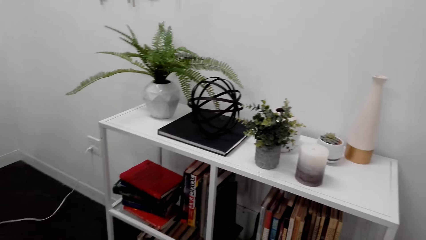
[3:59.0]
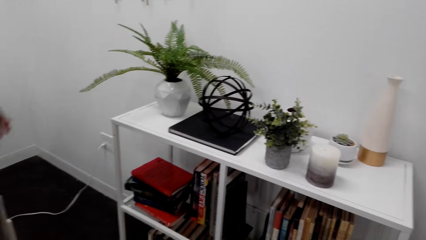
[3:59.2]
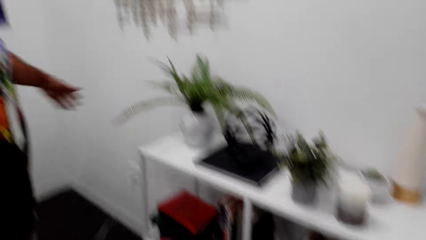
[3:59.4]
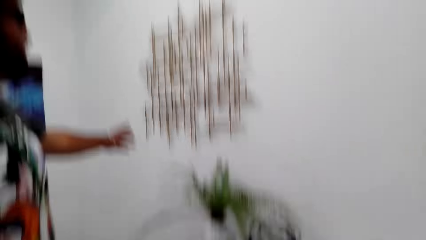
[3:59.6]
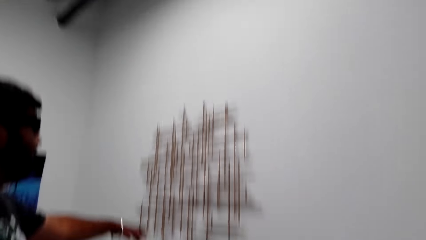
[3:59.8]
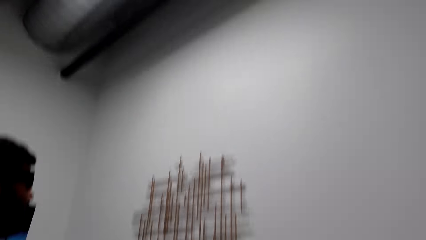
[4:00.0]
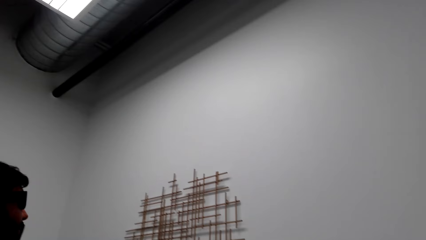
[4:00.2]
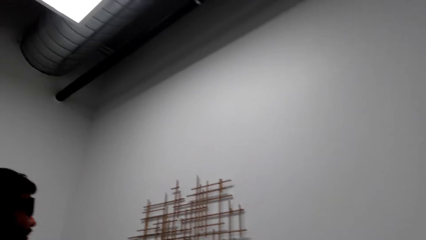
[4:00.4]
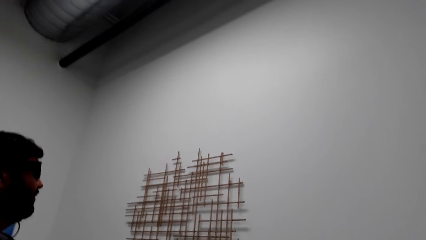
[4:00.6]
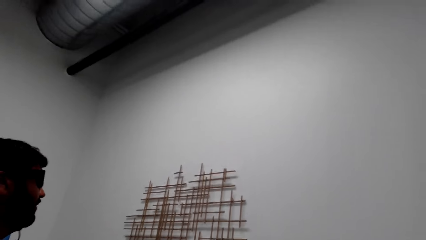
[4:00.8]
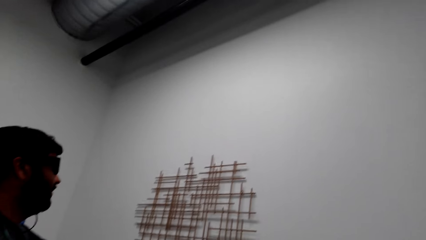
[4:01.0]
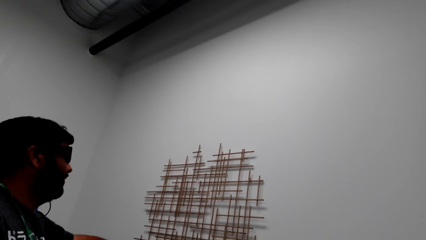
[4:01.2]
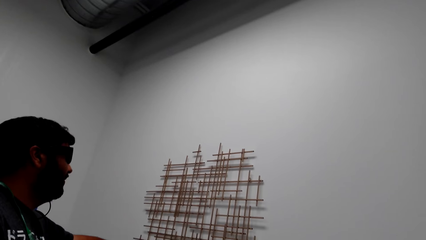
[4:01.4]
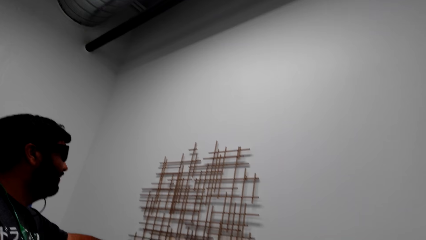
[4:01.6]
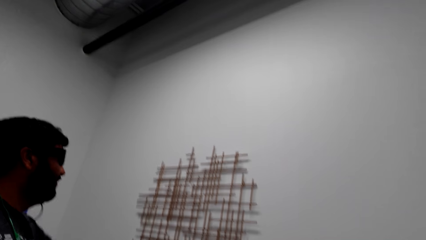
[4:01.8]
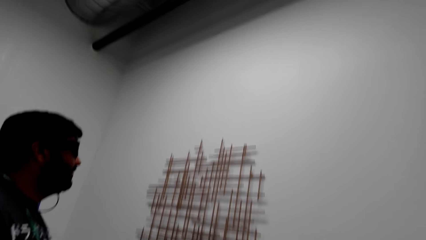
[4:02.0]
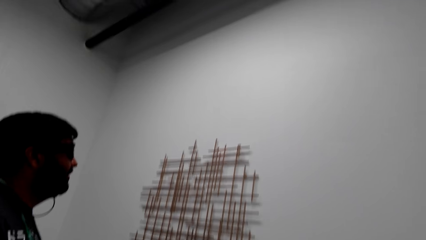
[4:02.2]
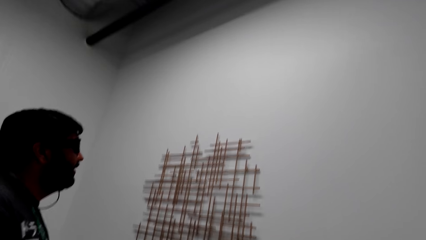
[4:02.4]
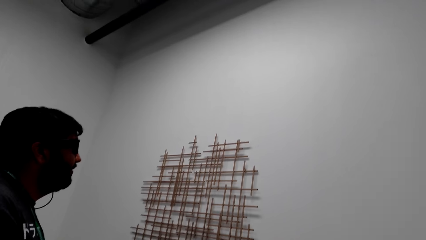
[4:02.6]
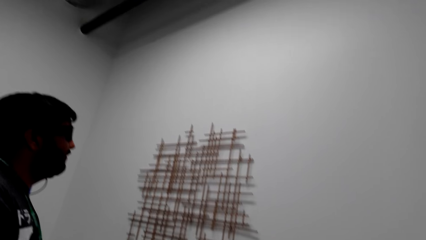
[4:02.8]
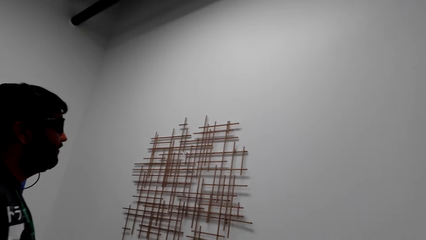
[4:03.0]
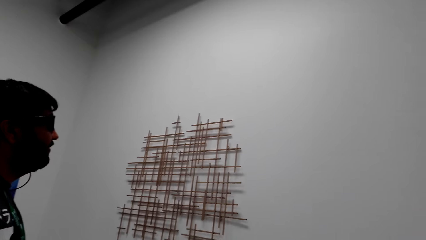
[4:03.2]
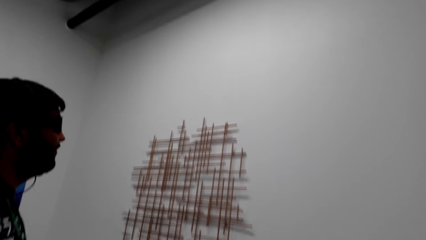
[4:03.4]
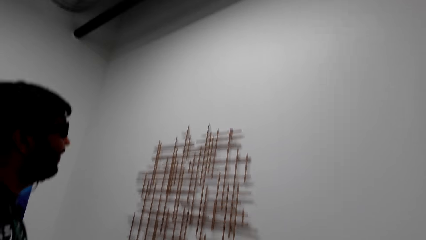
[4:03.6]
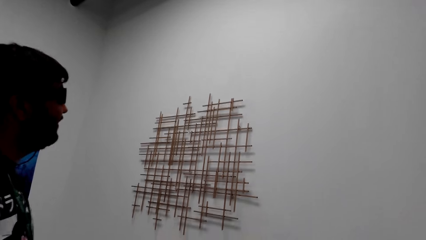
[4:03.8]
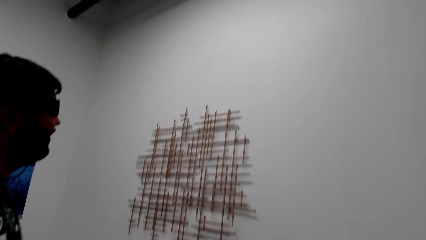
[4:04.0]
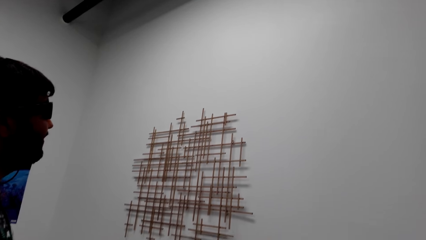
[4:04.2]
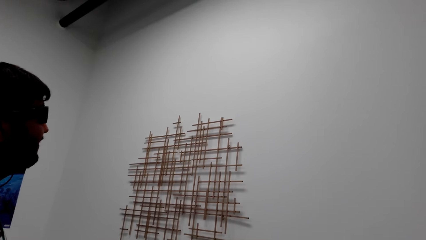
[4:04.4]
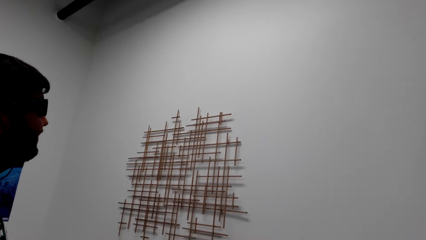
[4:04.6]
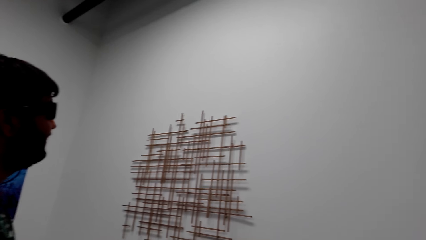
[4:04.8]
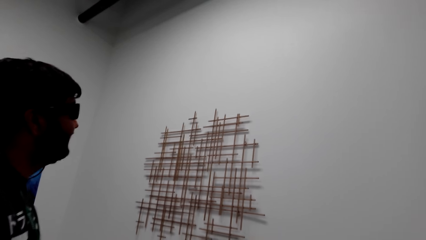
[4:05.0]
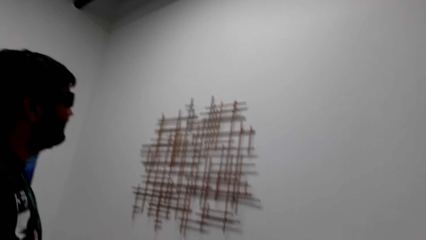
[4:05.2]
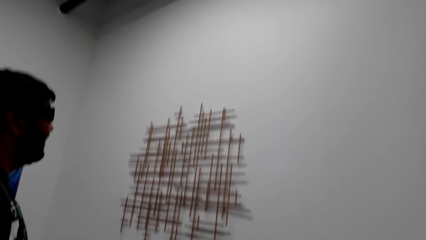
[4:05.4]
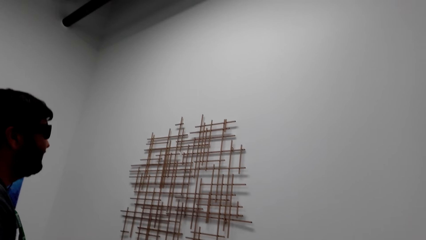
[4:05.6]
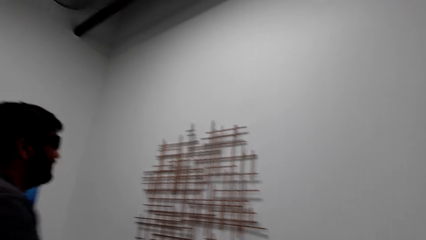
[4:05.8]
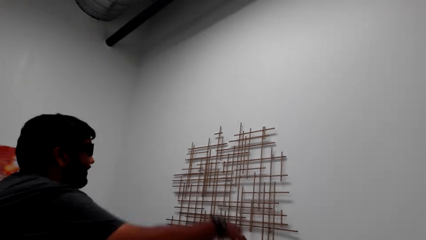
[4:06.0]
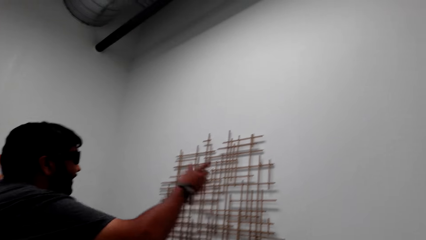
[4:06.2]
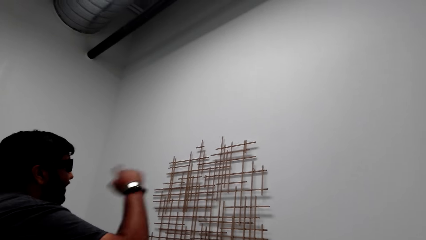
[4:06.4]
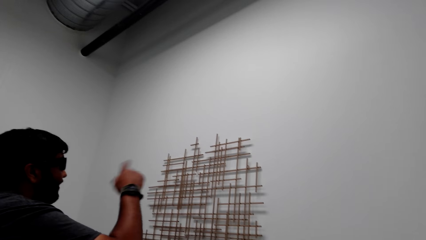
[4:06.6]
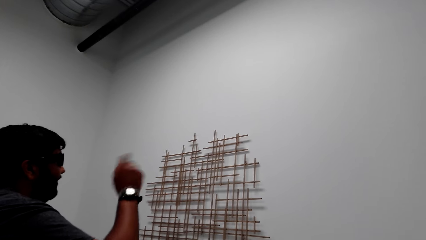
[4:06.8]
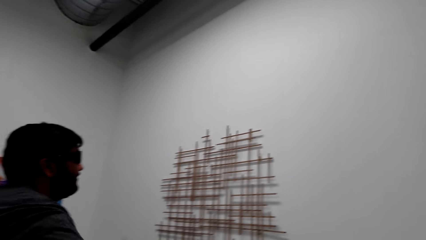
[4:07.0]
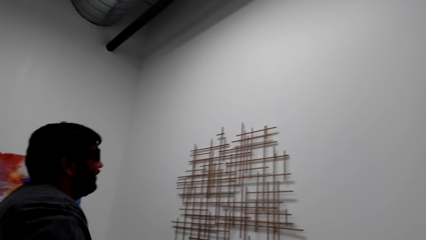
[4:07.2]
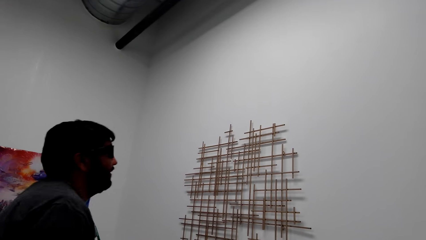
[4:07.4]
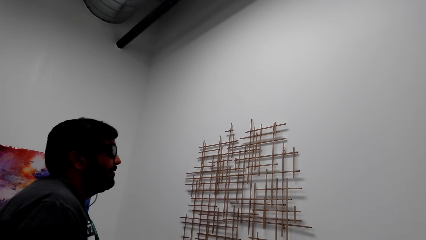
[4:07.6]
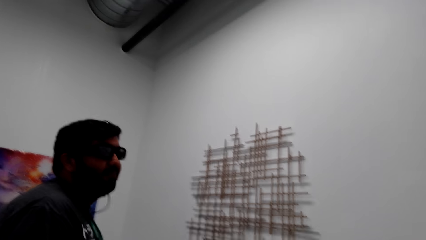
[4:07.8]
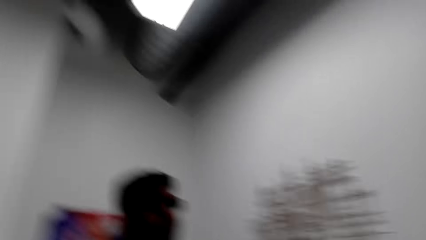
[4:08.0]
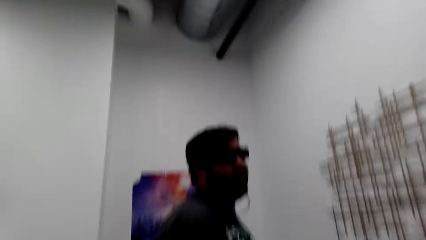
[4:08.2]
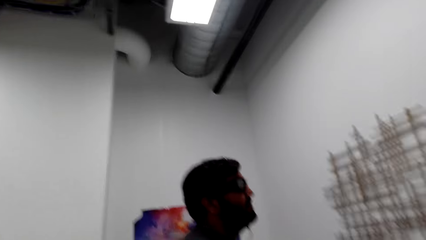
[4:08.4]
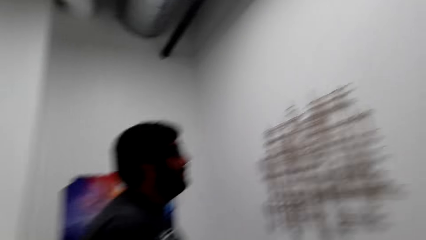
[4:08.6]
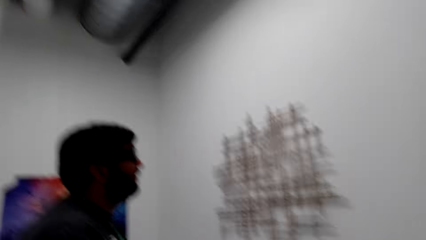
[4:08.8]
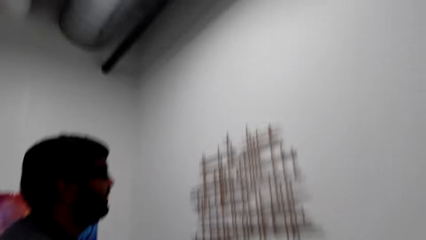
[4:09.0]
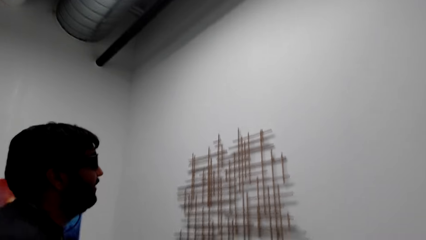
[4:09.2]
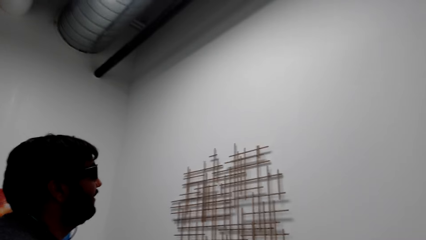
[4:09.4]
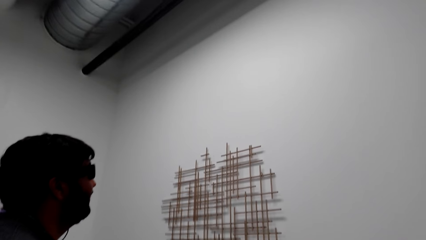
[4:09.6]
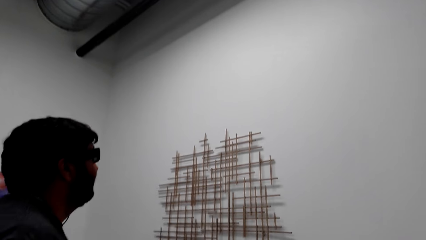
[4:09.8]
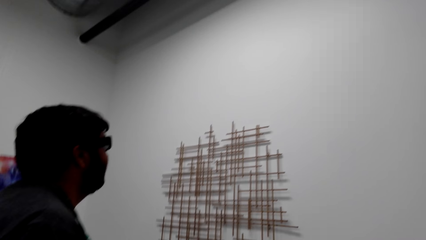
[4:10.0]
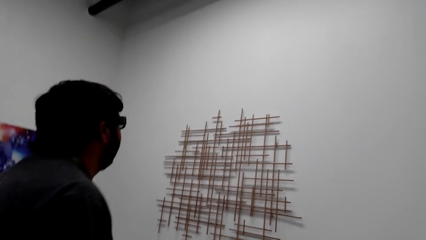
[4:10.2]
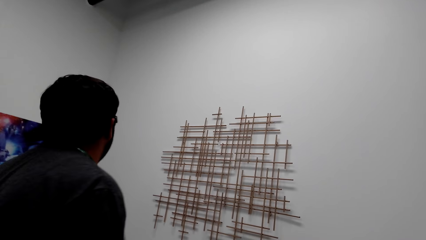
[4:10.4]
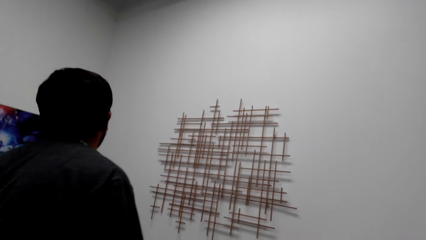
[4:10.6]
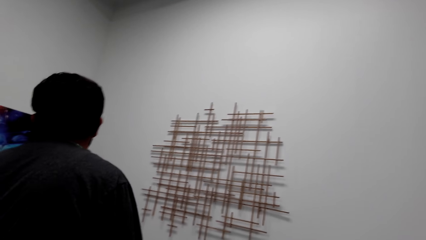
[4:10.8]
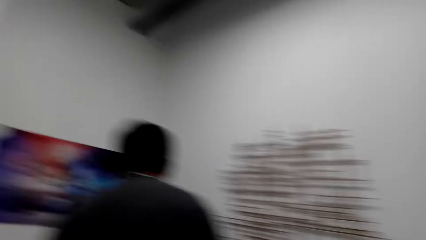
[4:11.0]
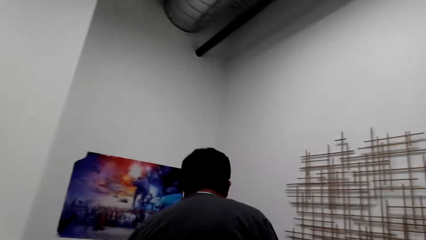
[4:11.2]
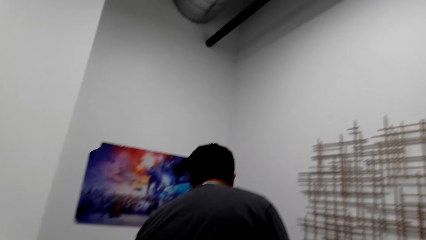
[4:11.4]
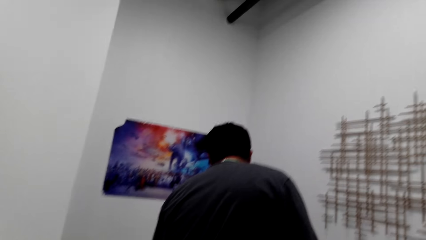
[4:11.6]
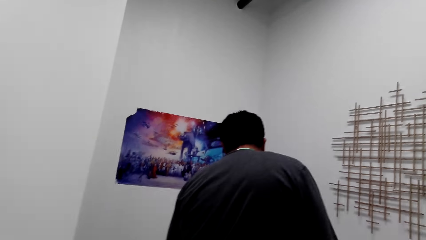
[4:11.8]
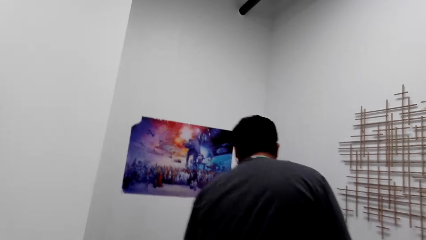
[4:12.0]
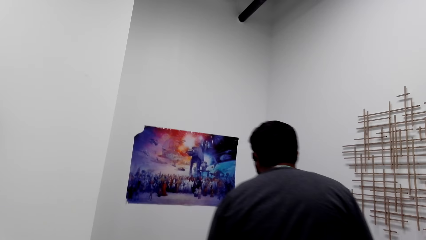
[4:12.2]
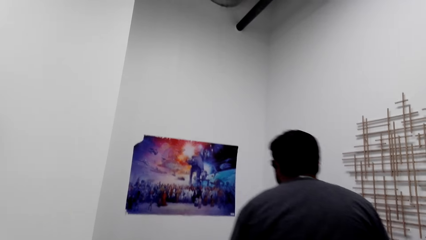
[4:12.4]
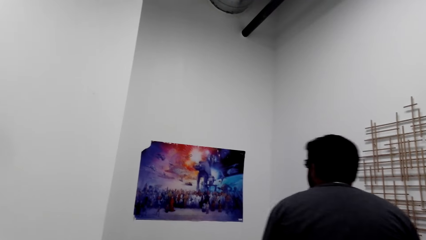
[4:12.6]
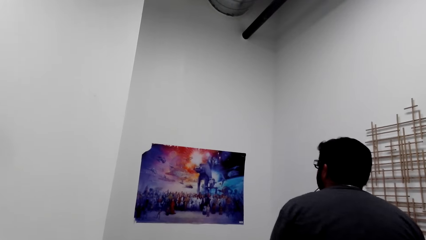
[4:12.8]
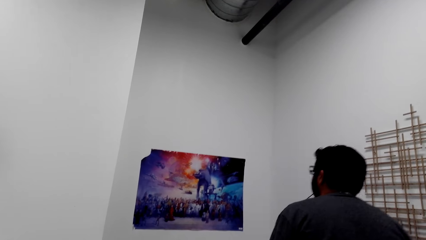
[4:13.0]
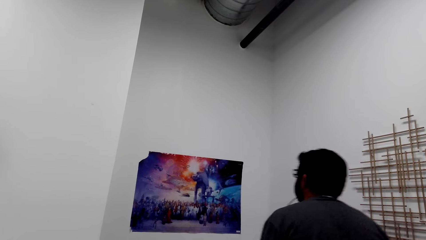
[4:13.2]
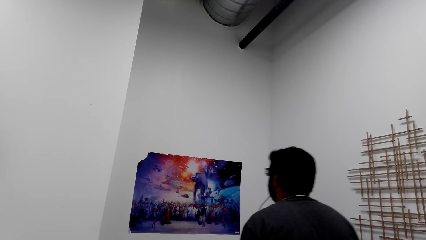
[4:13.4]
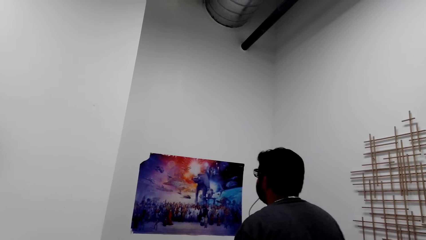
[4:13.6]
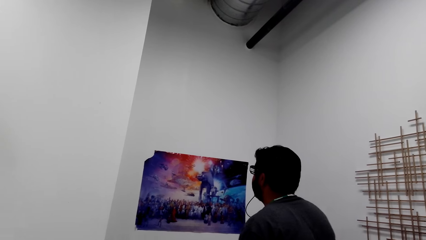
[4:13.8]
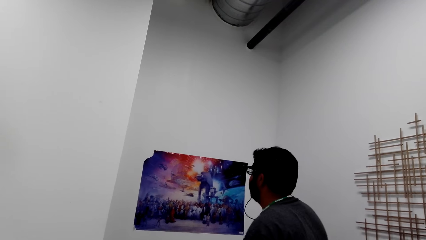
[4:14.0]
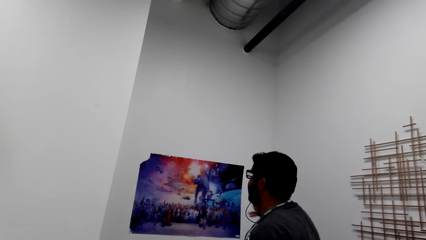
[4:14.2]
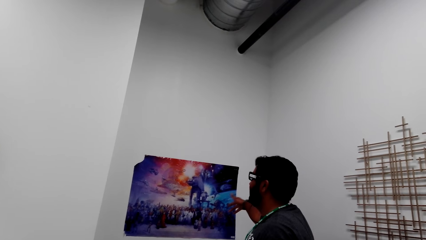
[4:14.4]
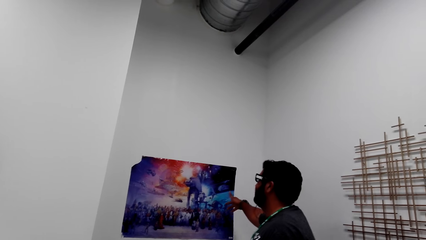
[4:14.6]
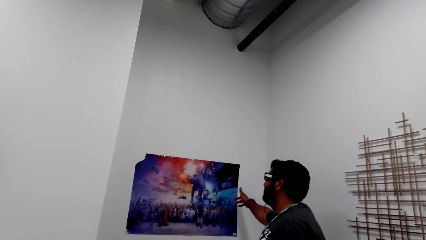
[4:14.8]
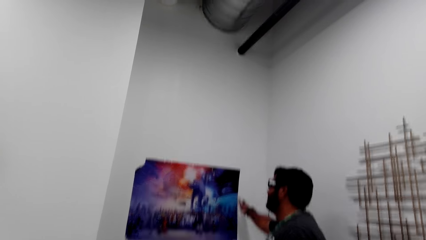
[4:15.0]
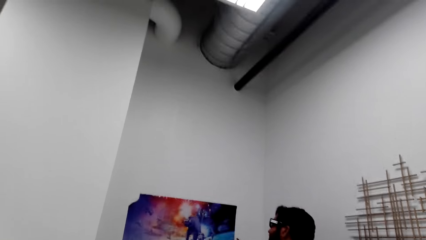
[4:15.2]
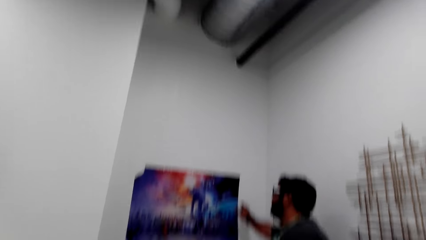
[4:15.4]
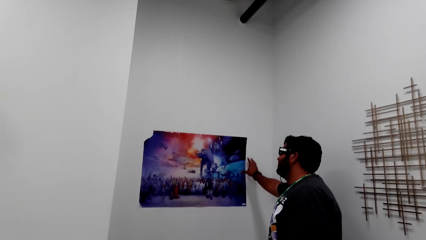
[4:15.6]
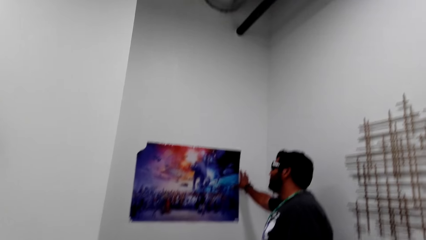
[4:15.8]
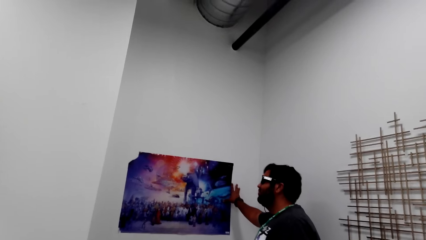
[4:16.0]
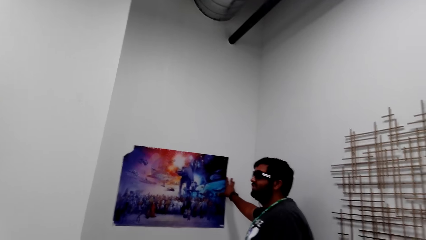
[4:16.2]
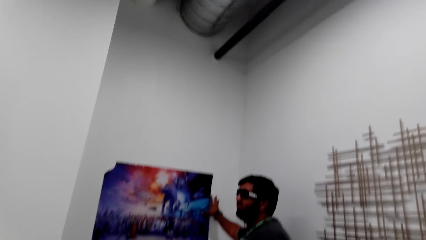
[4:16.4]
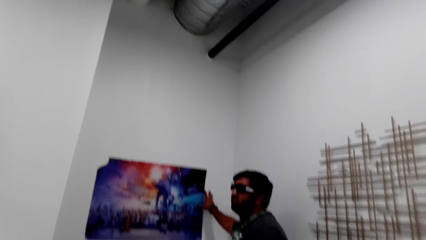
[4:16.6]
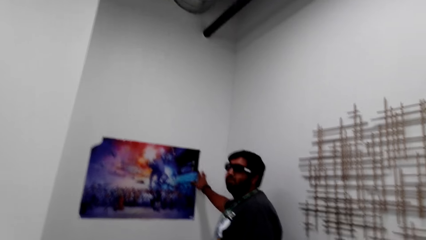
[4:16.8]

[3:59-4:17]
The man lifts a hand. The man talks to the camera wearer. The camera wearer looks at the wall decor. They talk to the man. The man talks to the camera wearer. The camera wearer talks to the man. The man talks to the camera wearer. The man lifts a hand again. The camera wearer looks around. They look around again. They look at the portrait painting on the wall. The man looks at the portrait painting on the wall. The man talks to the camera wearer. The man points at the painting.
